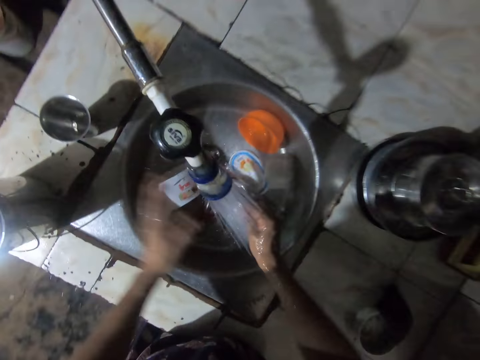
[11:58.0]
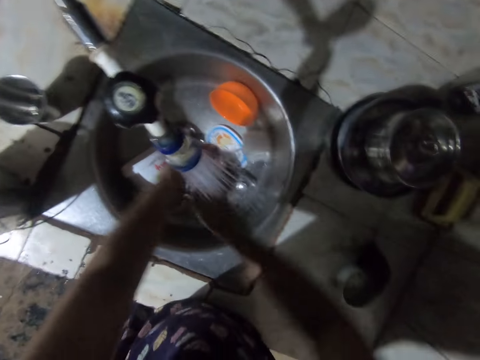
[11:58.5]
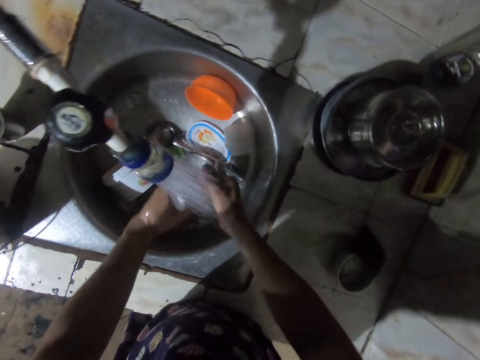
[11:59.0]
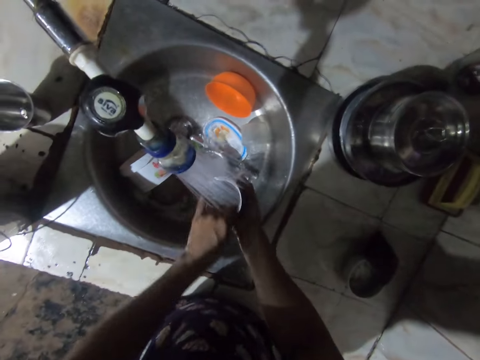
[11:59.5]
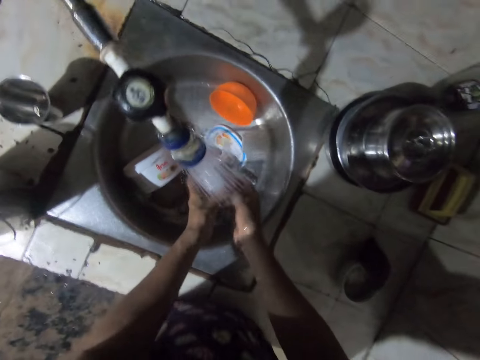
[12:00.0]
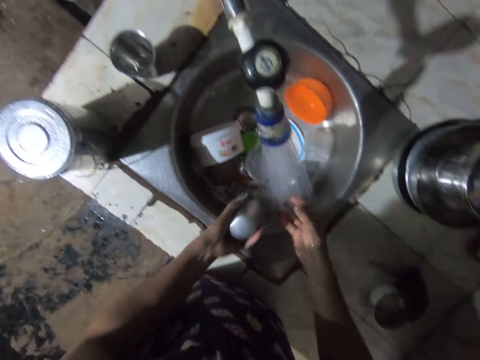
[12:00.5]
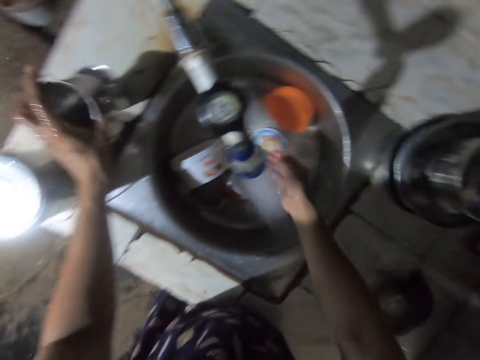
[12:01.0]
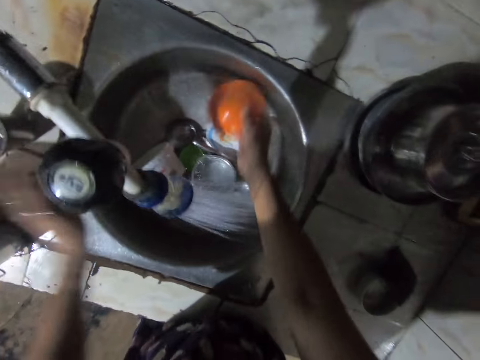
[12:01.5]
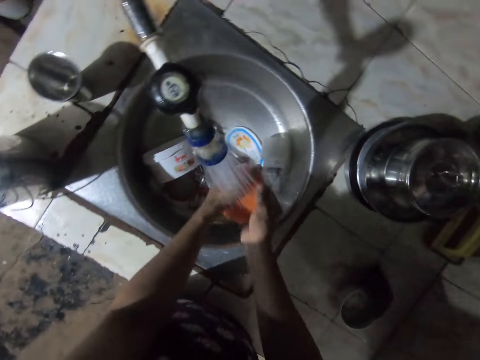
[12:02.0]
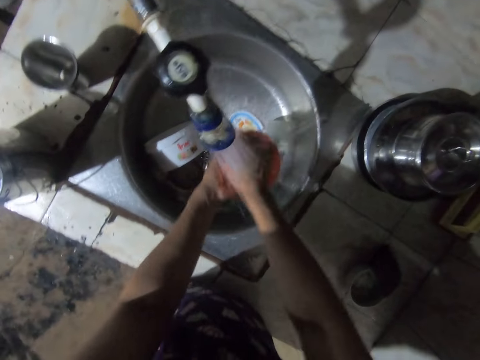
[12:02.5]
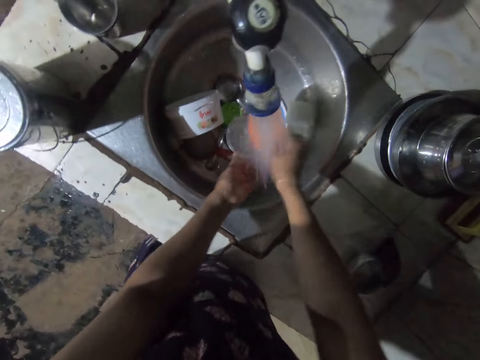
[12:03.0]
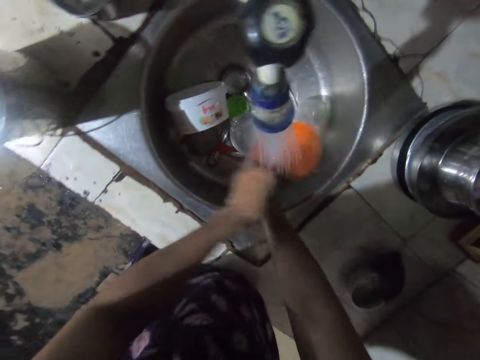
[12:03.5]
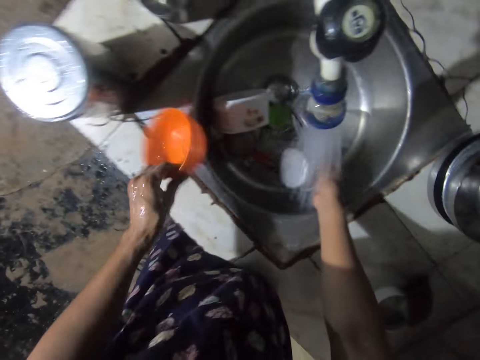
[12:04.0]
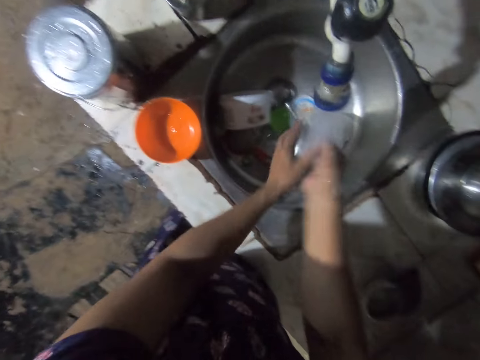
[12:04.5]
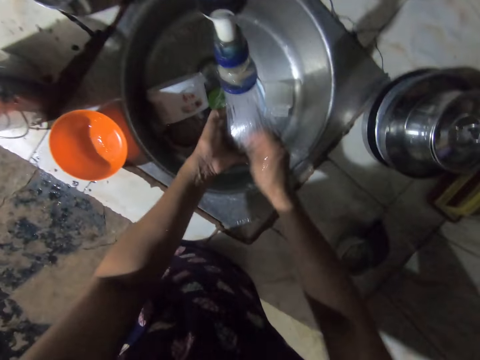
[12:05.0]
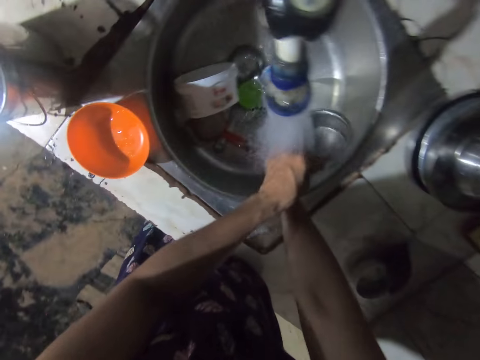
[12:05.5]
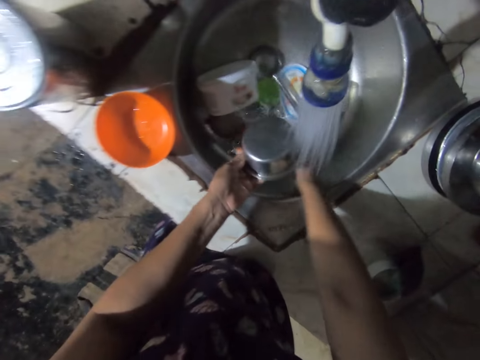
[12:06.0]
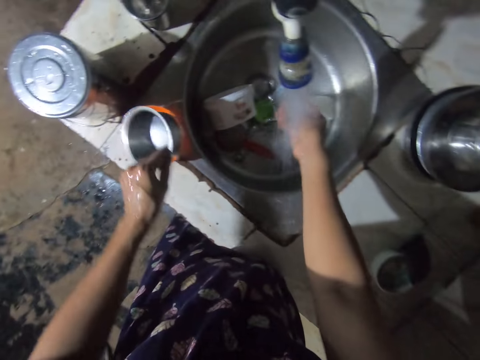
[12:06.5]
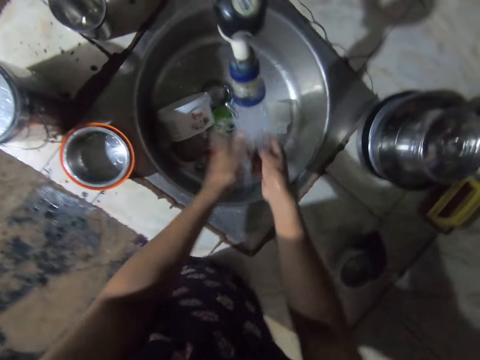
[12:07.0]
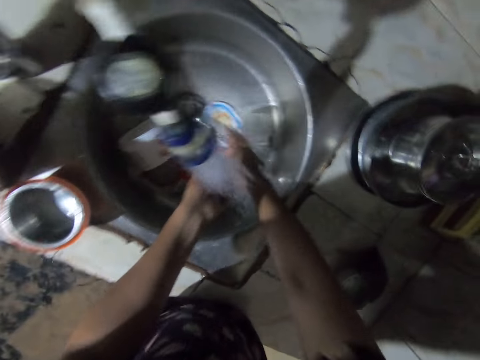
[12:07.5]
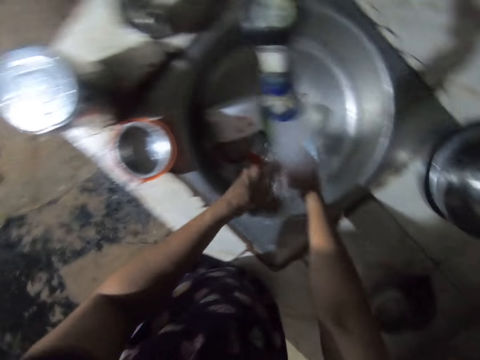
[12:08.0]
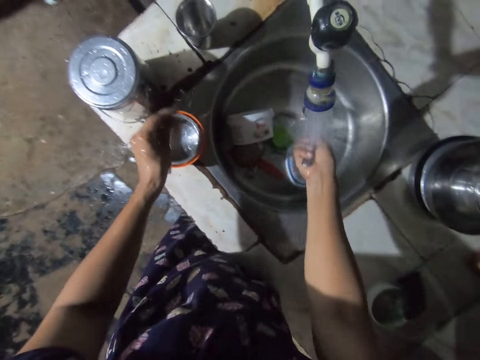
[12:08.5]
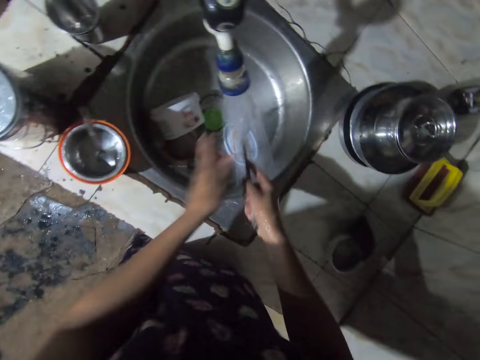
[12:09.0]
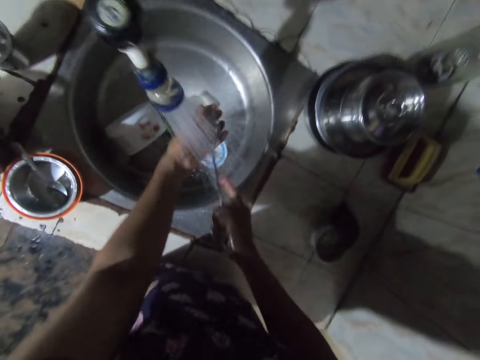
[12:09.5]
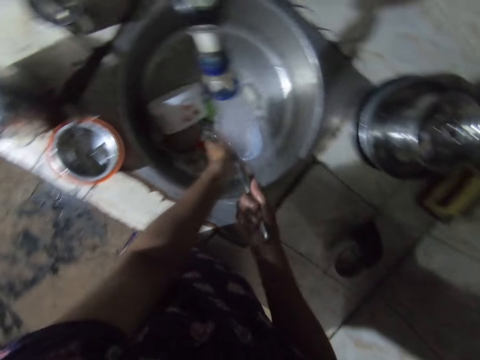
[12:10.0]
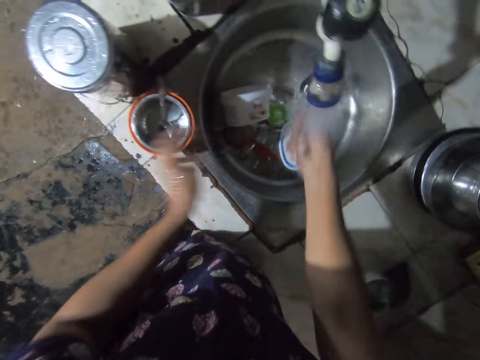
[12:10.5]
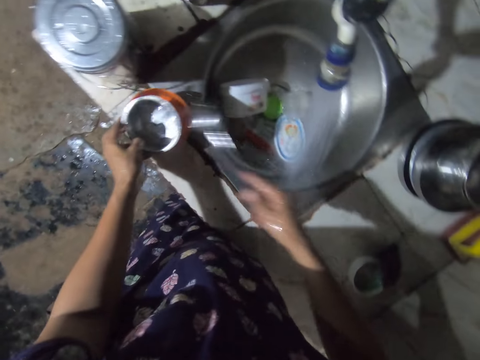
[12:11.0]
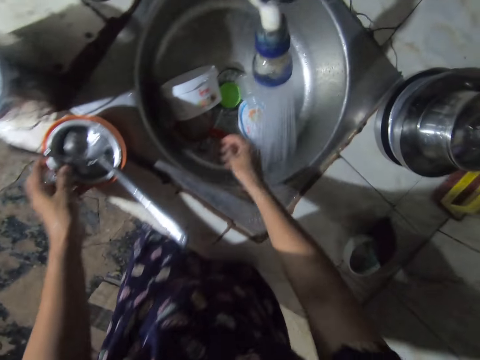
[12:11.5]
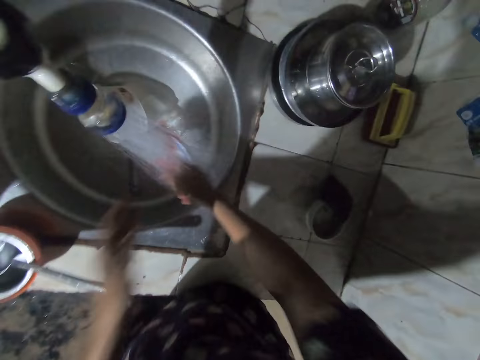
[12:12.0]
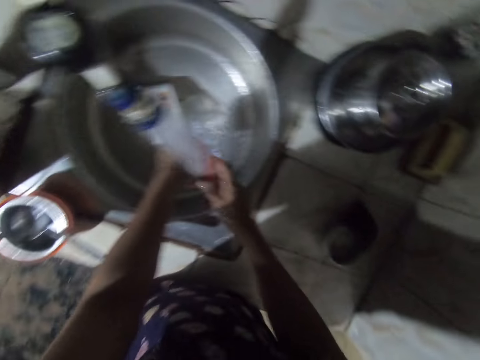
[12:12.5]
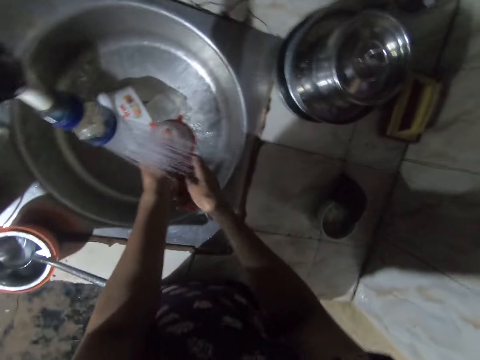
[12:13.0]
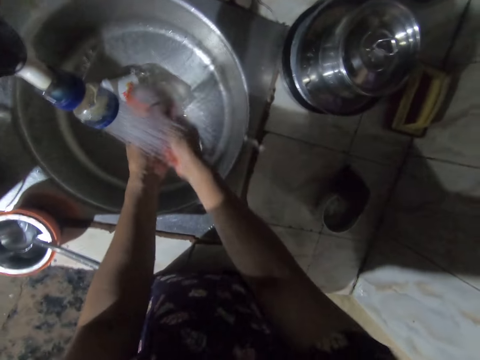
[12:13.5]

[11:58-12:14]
The camera wearer places the cup on the countertop. They rinse the cup. They place the cup on the other cup. They rinse the plate. They place the plate on the surface. They rinse the plate. They place the plate on the other plate. They rinse the spoon. They place the spoon on the plates. They rinse the spoon. They place the spoon on the plates. They rinse the sieve.

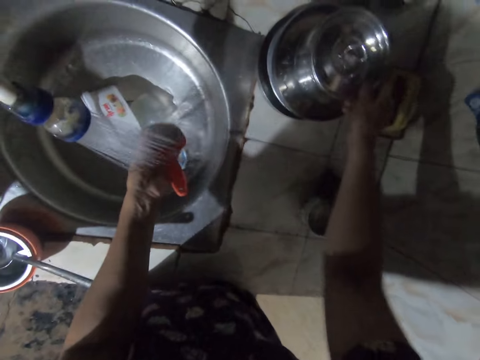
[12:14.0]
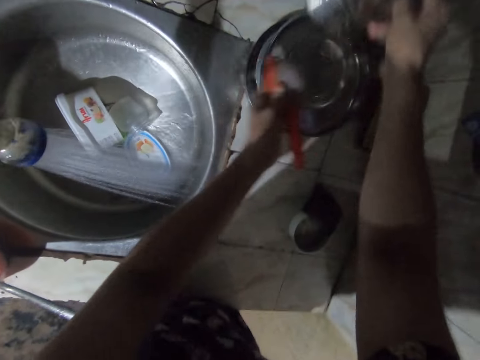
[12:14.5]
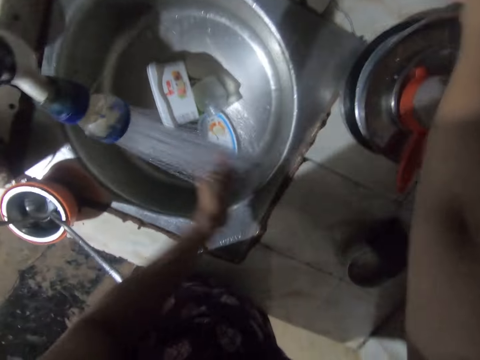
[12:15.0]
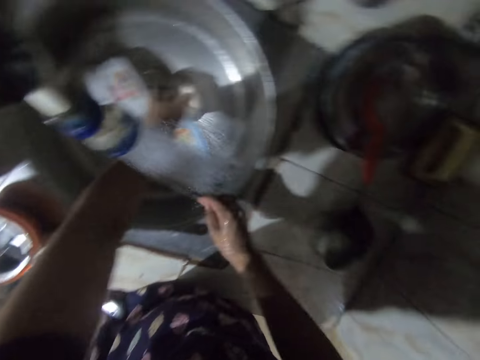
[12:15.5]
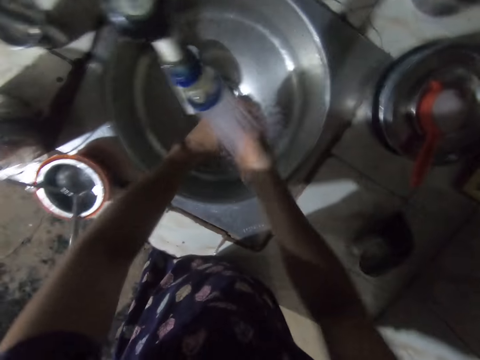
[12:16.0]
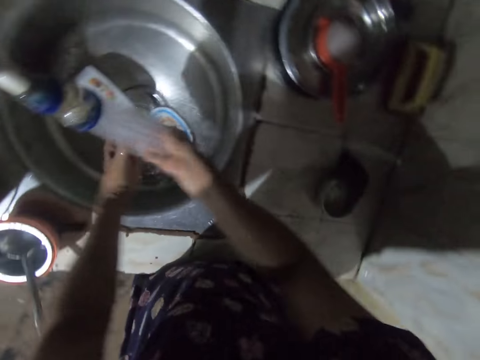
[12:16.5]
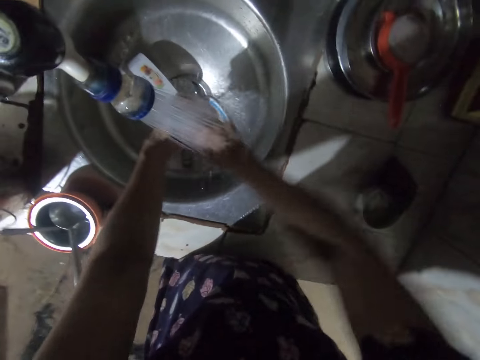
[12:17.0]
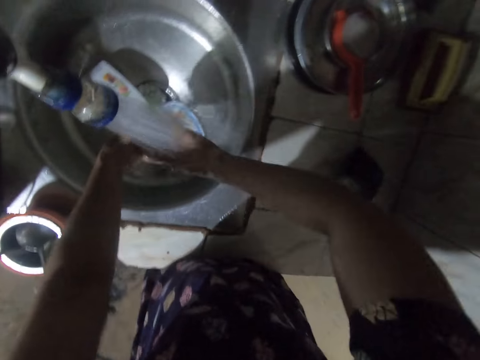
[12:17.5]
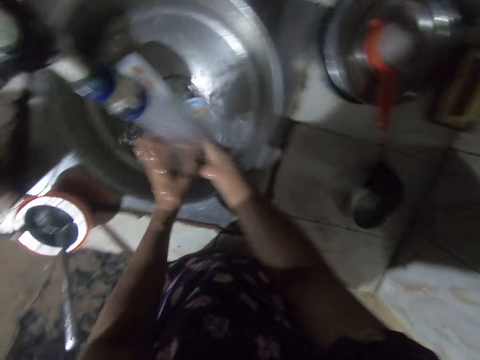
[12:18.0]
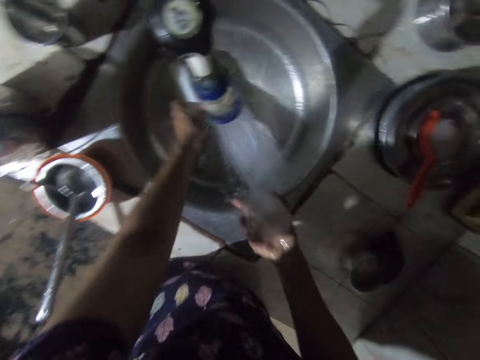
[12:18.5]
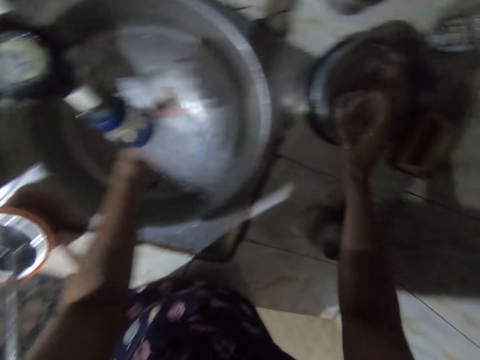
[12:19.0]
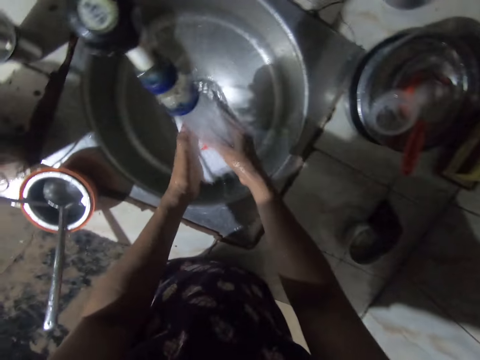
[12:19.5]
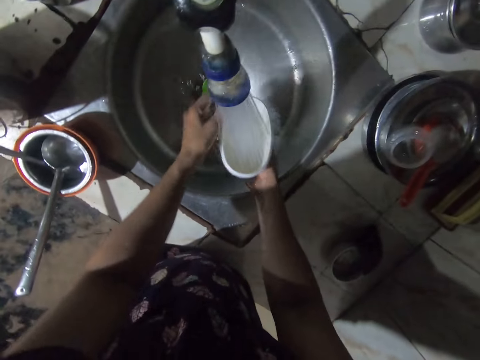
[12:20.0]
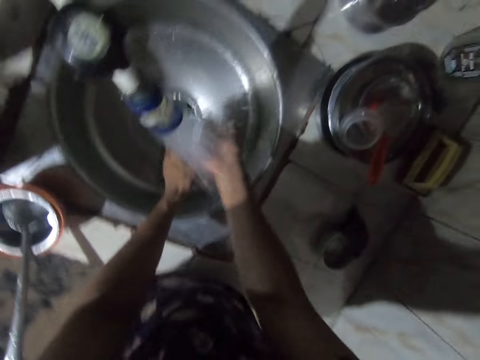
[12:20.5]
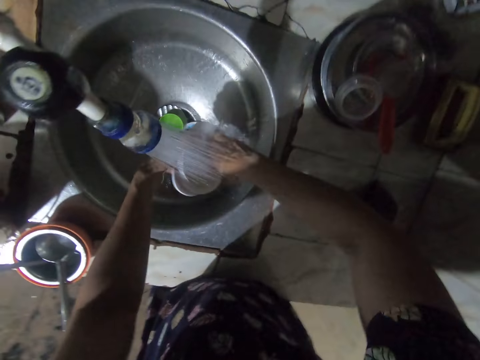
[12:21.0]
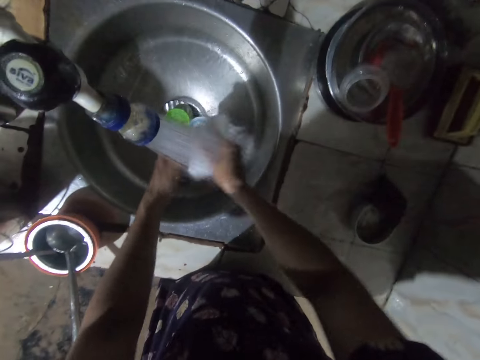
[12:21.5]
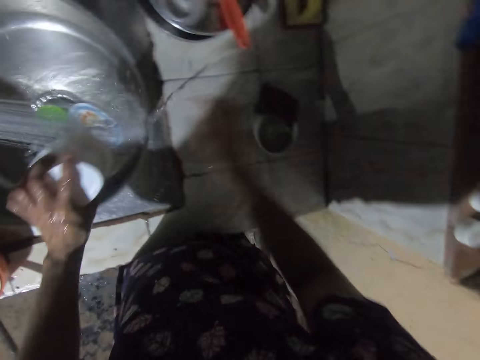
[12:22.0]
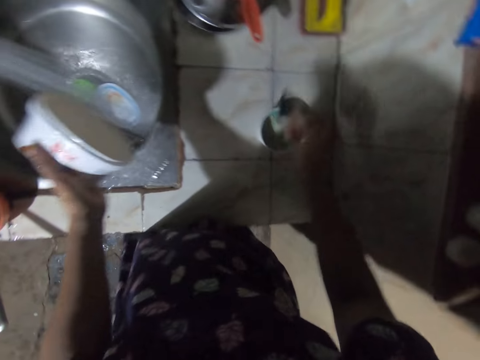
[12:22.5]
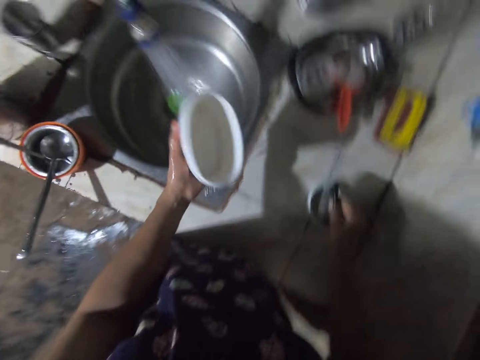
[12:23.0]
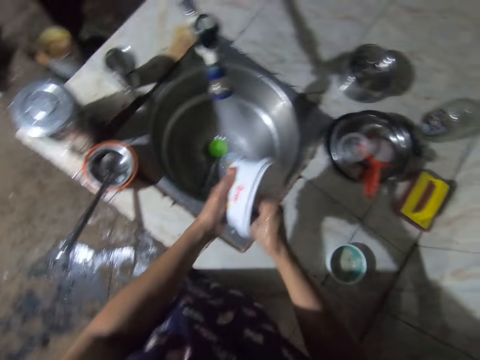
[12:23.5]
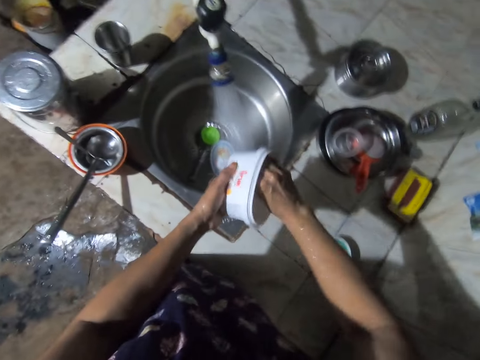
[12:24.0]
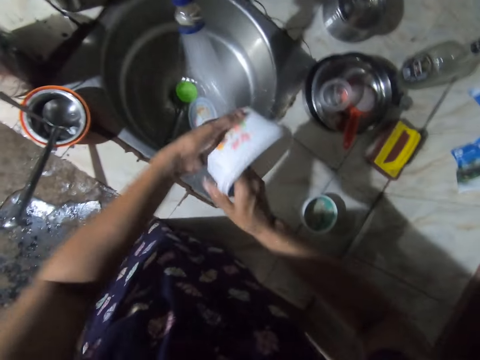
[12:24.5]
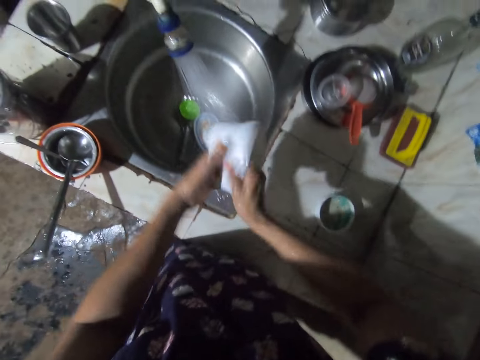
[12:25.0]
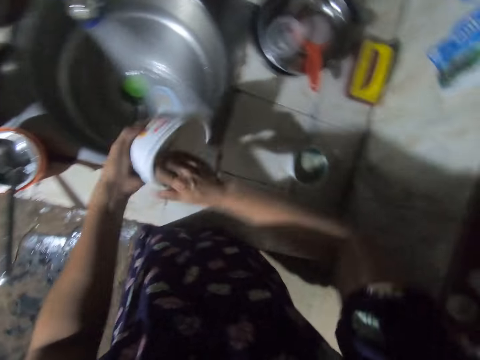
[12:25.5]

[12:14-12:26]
The camera wearer lifts a dish. They place the sieve on the other utensils. They place the dish on the surface. They rinse the tin. They place the tin on other utensils. They rinse the tin. They pick up foam from the can. They wash the tin.
